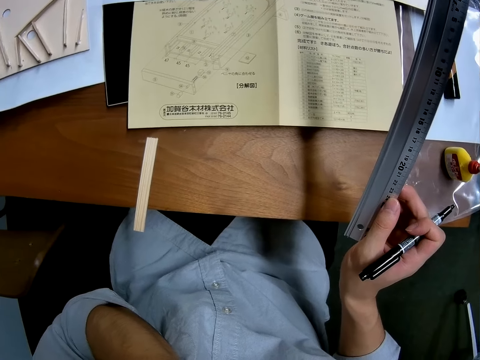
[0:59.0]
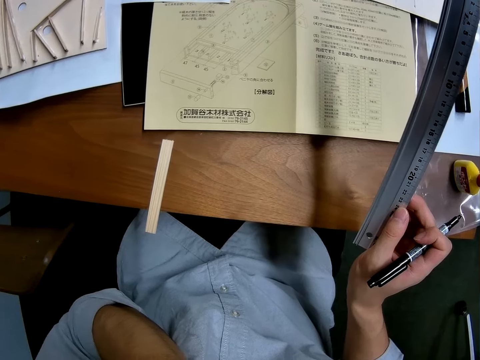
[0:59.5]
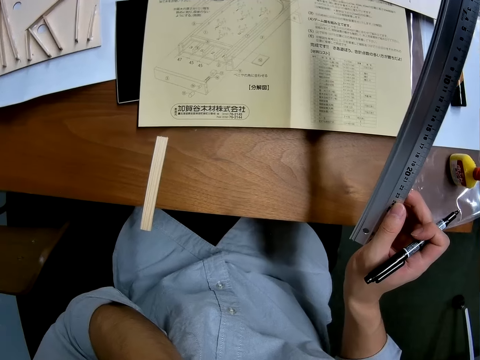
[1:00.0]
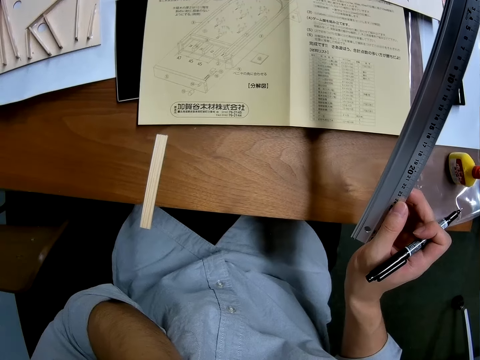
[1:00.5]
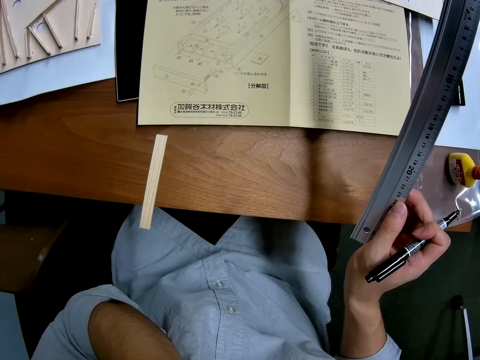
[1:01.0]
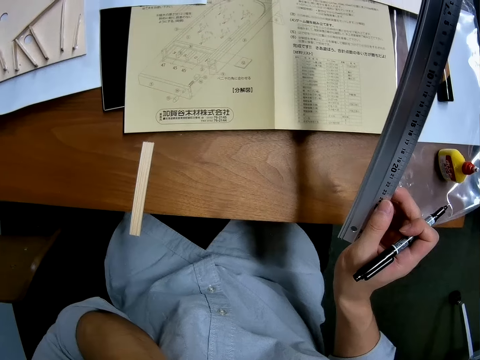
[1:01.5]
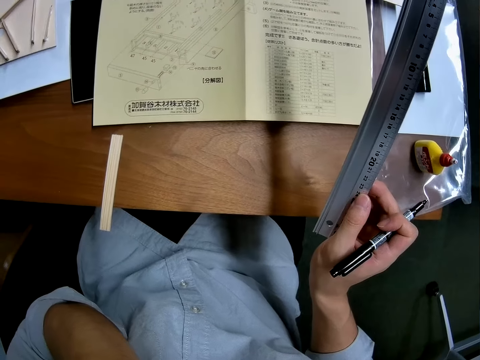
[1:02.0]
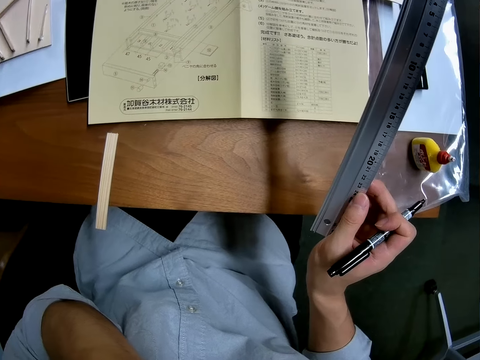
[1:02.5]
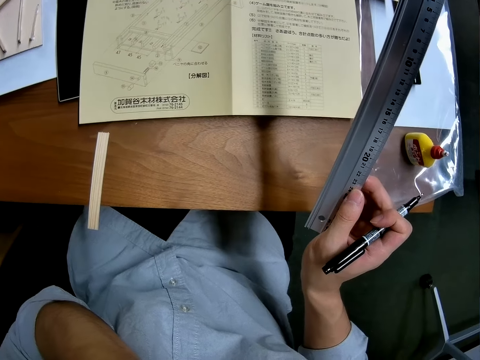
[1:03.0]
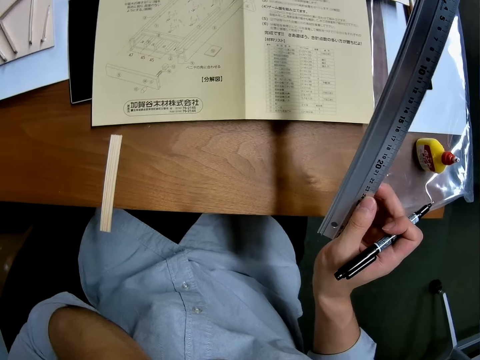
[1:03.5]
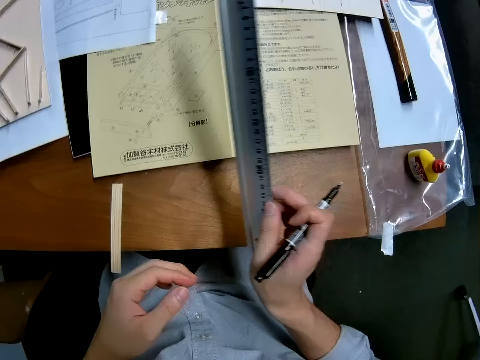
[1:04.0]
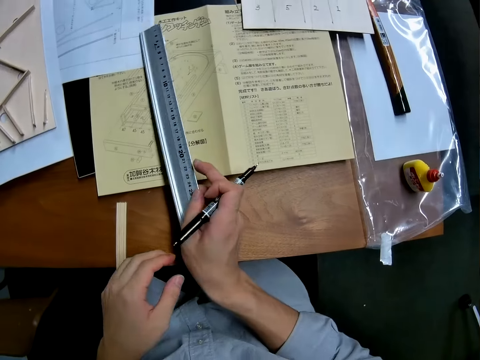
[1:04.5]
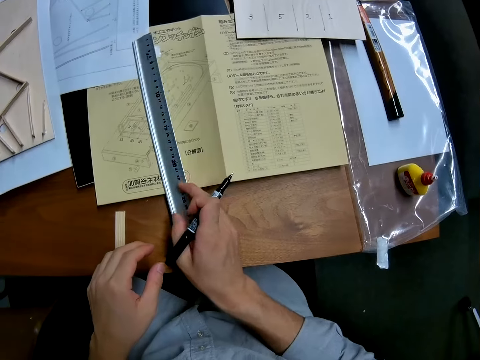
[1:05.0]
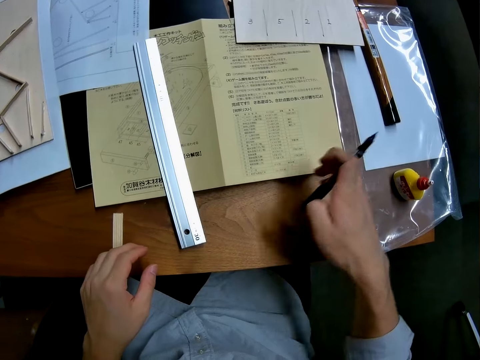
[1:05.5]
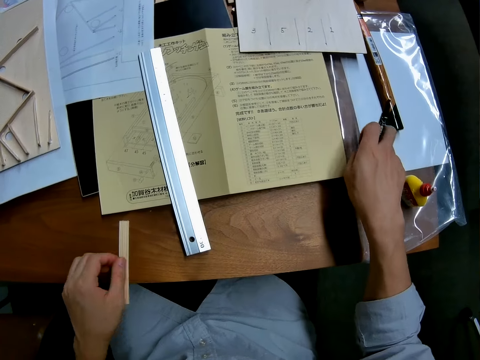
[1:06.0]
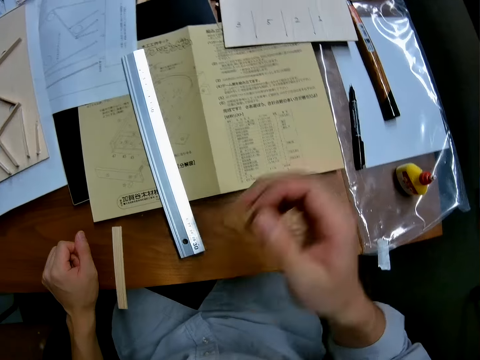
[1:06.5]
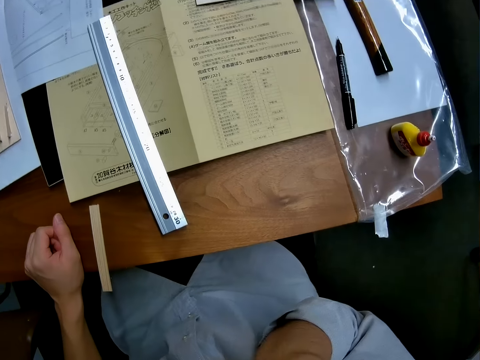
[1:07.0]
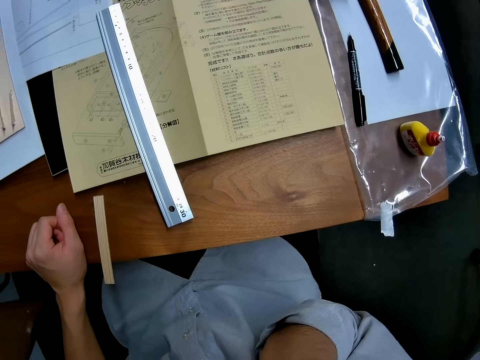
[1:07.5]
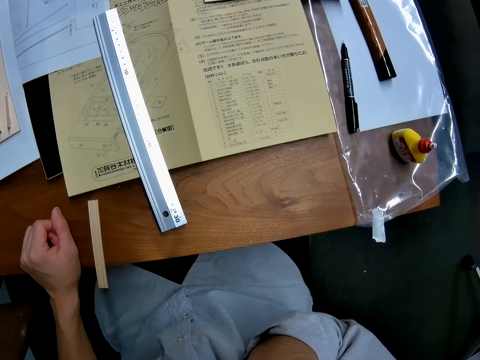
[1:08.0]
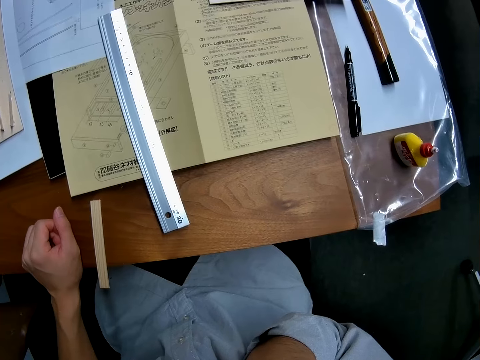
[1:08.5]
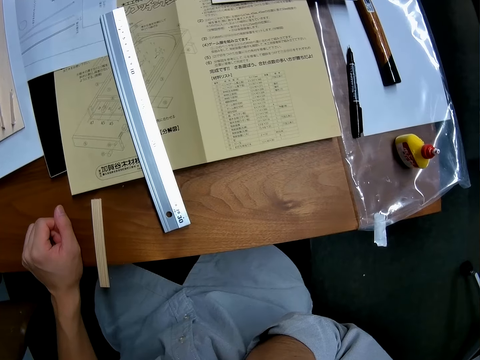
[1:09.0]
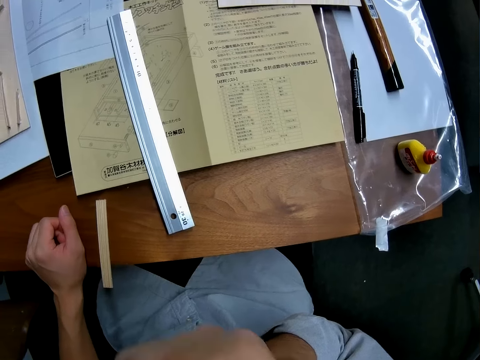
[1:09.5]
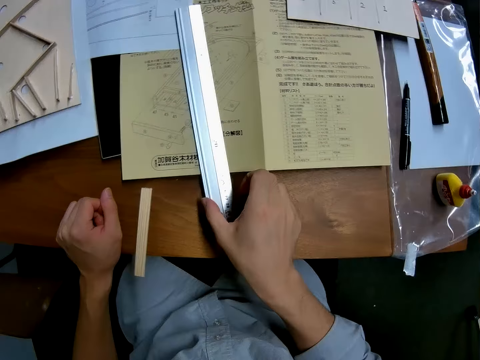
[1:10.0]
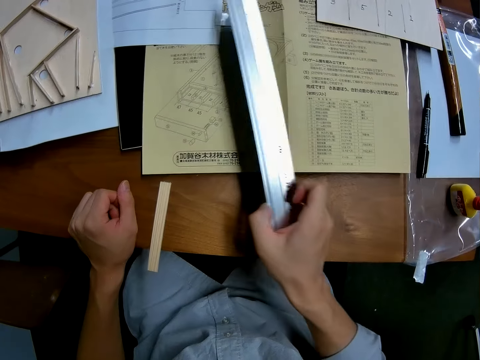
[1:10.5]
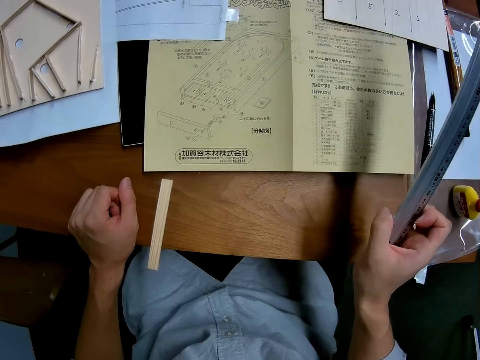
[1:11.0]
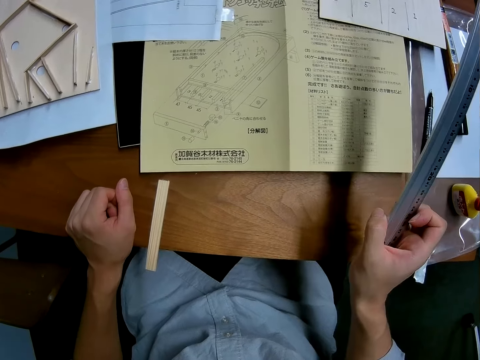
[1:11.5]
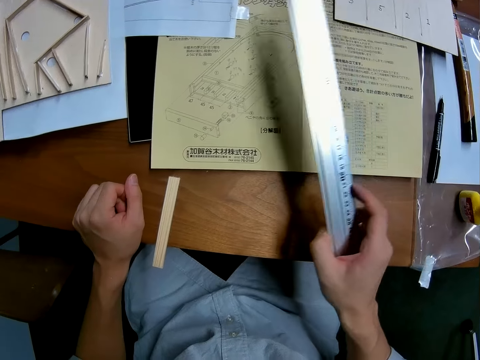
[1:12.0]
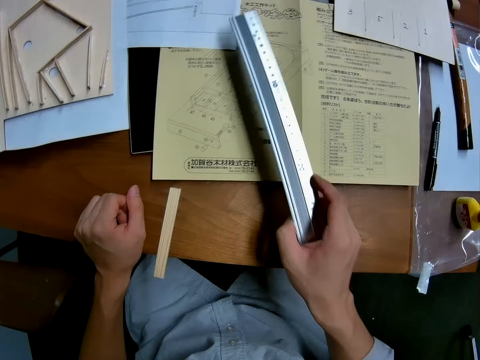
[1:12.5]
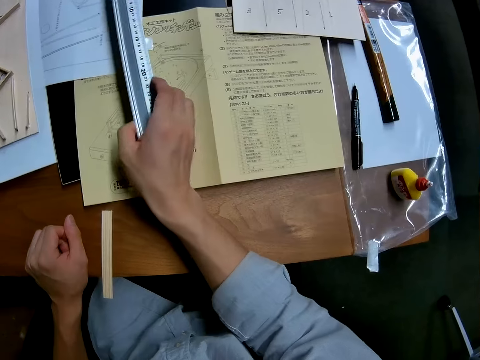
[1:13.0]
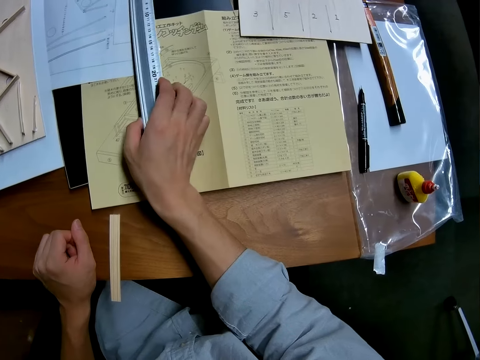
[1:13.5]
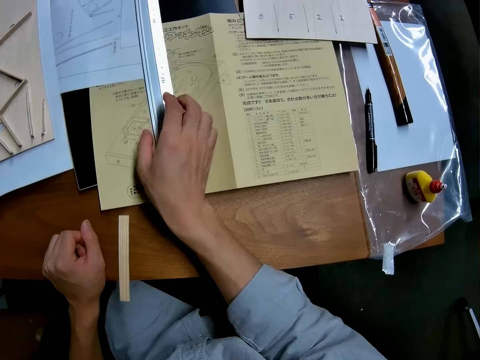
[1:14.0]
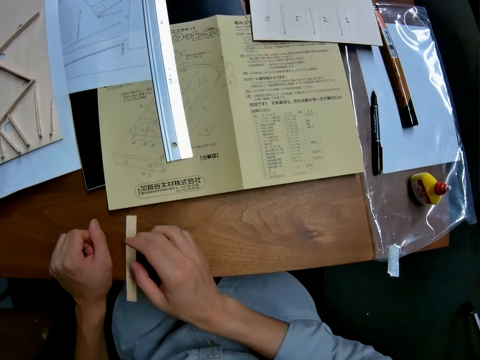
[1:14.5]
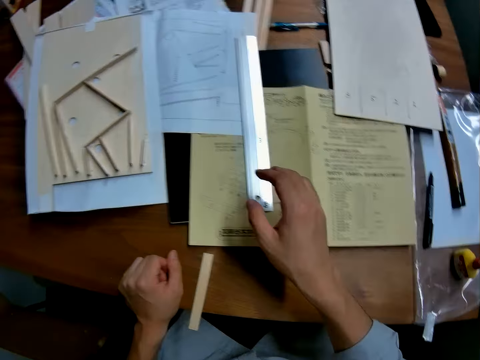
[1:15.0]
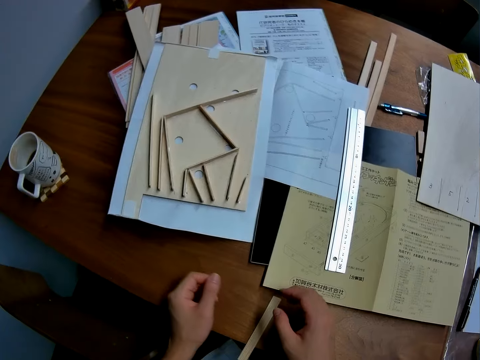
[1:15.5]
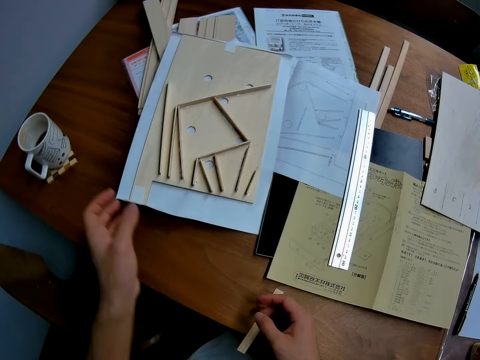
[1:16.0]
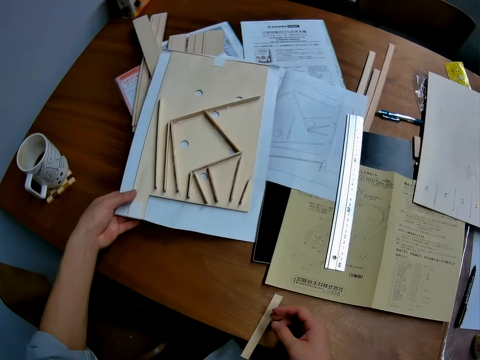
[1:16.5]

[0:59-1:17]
The camera wearer puts the ruler on the manual. He puts the pen on the table. He lifts the hand. He touches his face with his left hand. He looks at the manual. He picks up the ruler on the table with his left hand. He looks at the manual. He puts the ruler on the manual. He moves the hand. He lifts the model pieces.

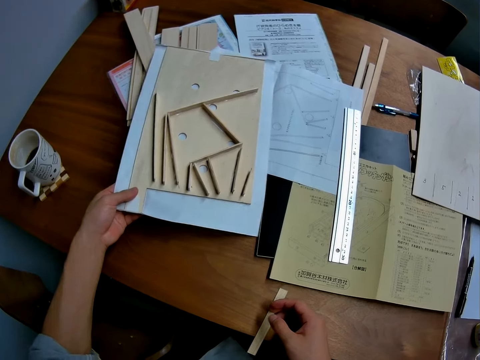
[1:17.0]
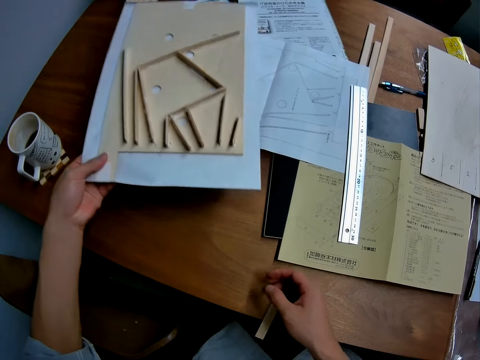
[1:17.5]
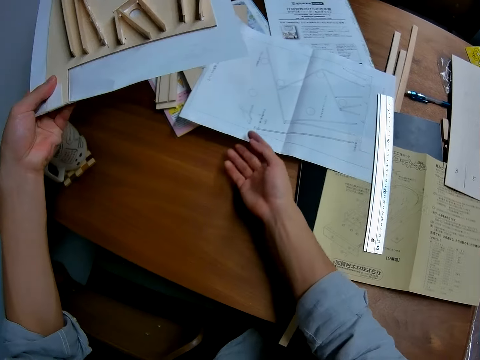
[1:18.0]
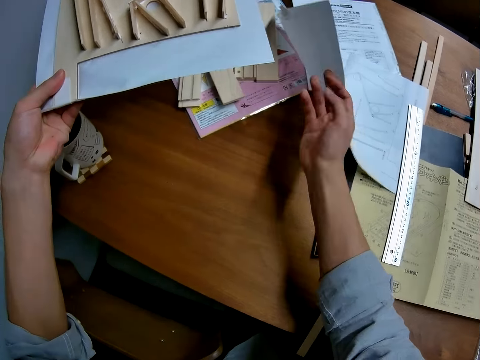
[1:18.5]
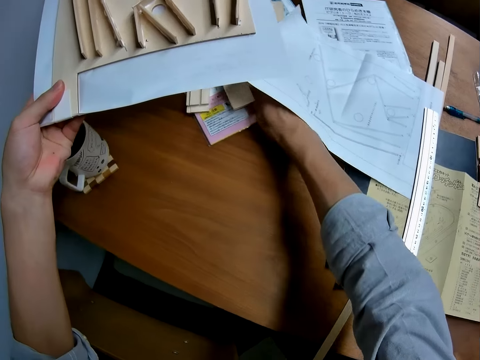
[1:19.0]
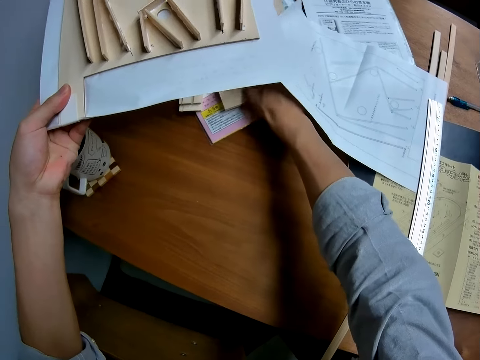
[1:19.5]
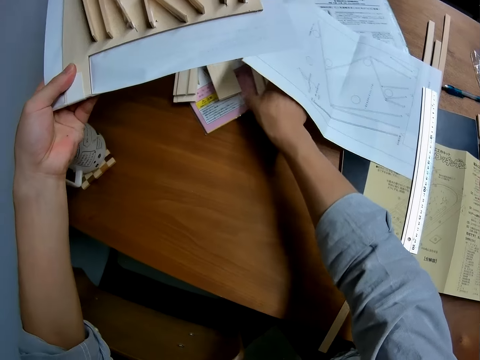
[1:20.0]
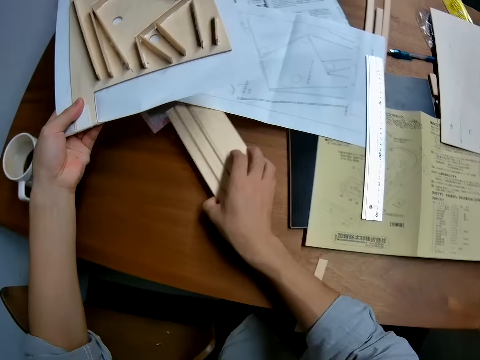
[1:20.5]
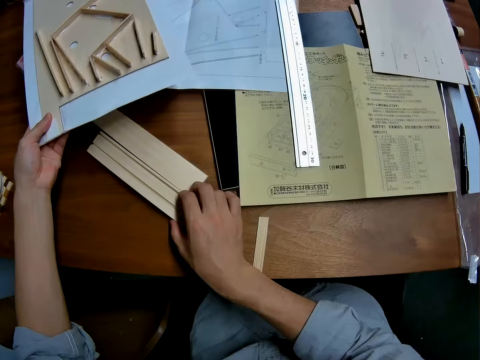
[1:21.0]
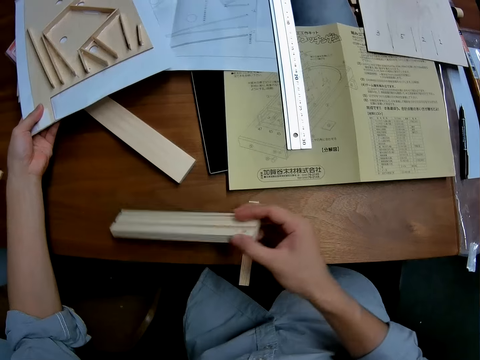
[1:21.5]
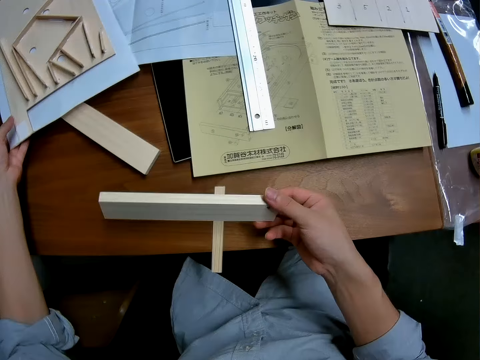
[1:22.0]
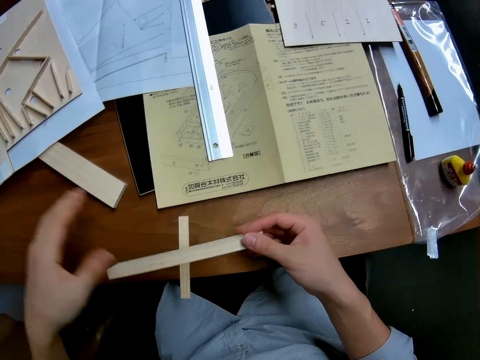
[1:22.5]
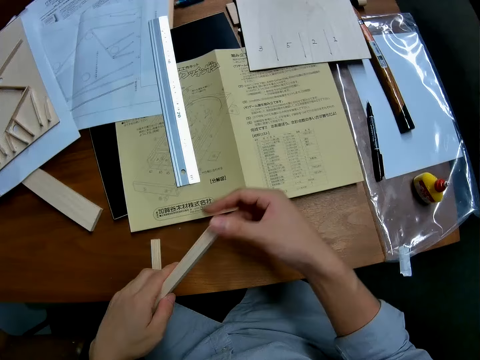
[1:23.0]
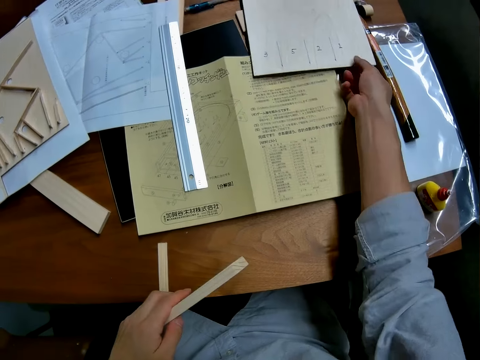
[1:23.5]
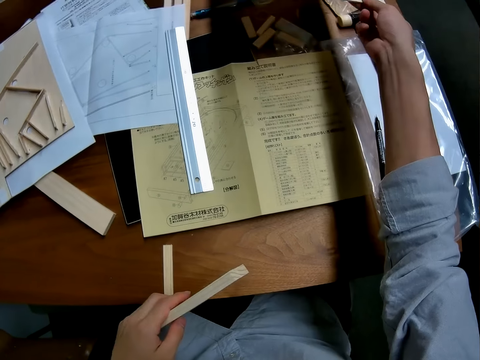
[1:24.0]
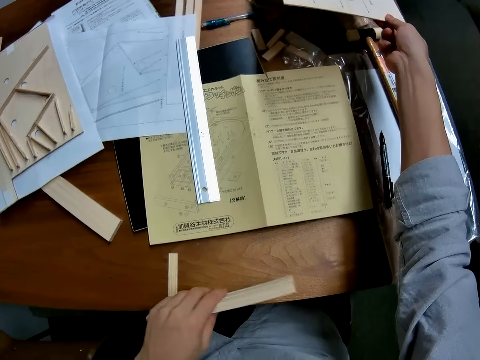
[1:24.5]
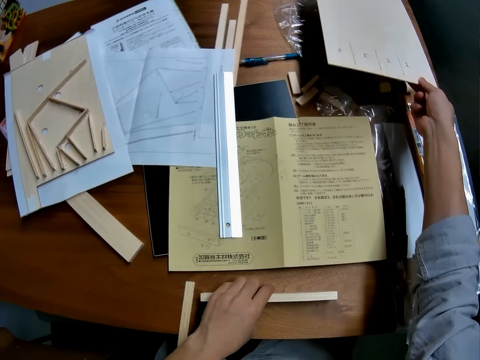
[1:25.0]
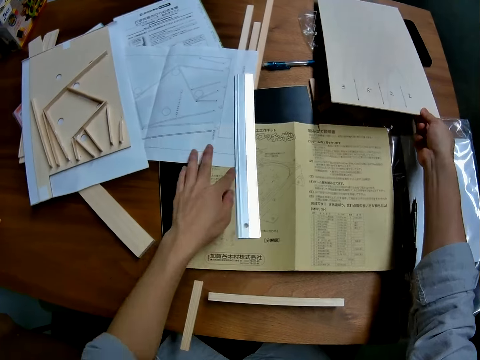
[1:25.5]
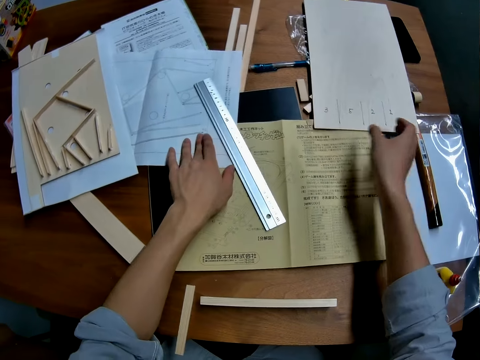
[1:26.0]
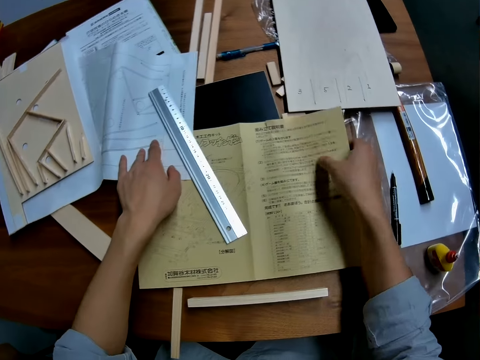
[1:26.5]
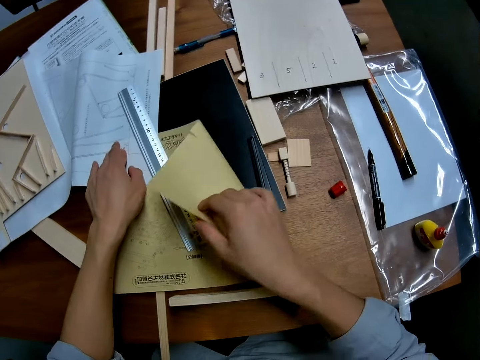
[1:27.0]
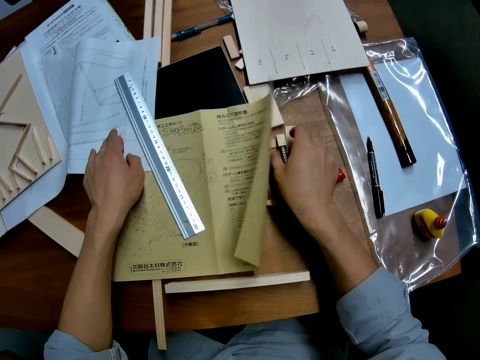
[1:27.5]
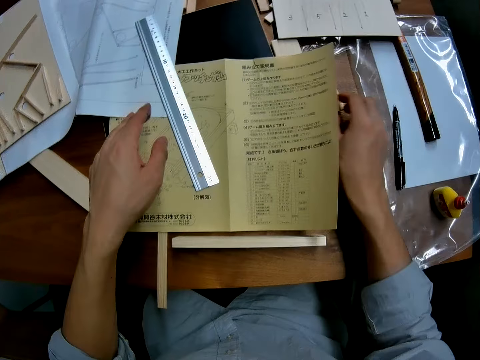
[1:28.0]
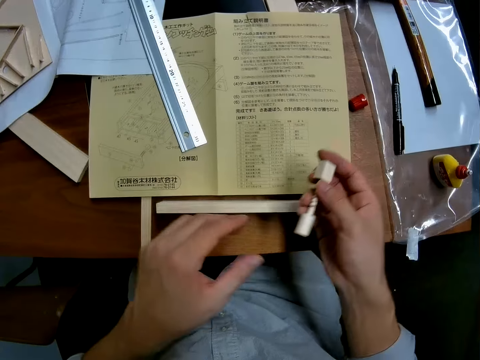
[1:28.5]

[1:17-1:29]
The camera wearer picks up a wood puzzle with paper at the bottom with her left hand. They move the paper. They touch the paper on the table. They move some woods on the table. They pick up a wood from the woods on the table with his right hand. They drop the wood puzzle with paper at the bottom with her left hand. They pass the wood from her left hand to her right hand. They lift the paper on the table with his right hand. They drop the wood on his right hand on the table. They move the ruler. They place his left hand on the paper on the table. They put the model piece on the table. They drop the paper on the table with his right hand. They lift the instruction manual on the table with the right hand. They pick up a small wood on the table with his right hand.
